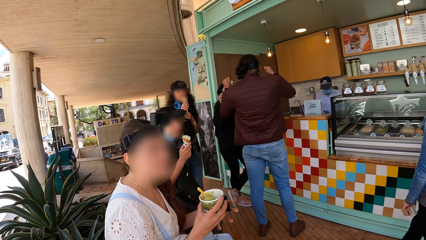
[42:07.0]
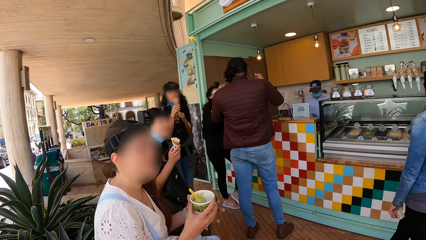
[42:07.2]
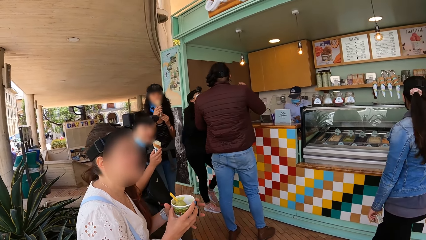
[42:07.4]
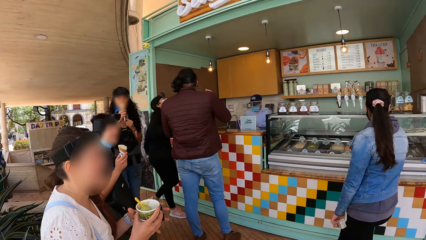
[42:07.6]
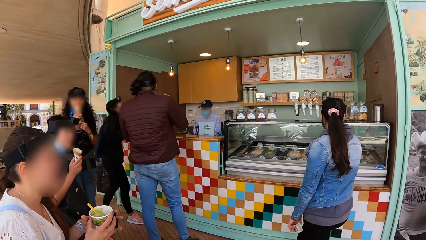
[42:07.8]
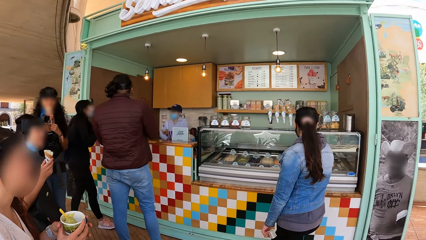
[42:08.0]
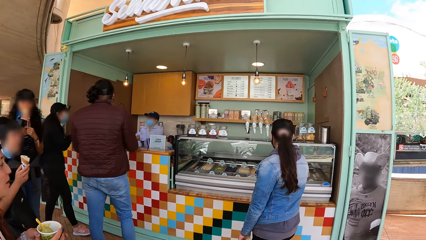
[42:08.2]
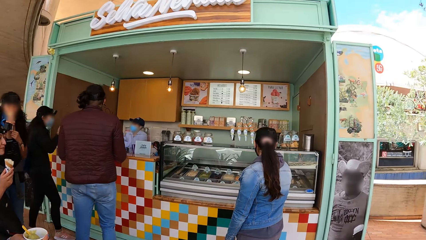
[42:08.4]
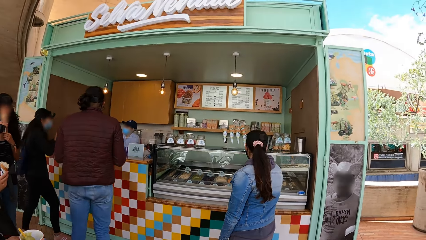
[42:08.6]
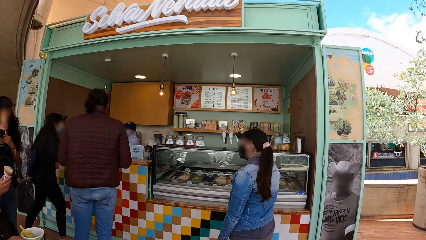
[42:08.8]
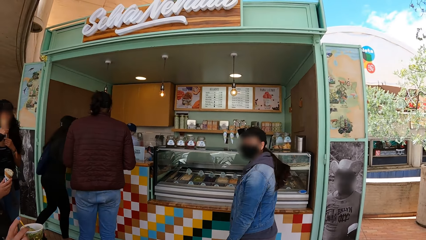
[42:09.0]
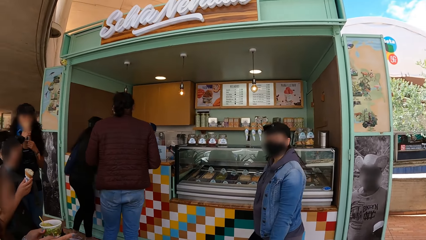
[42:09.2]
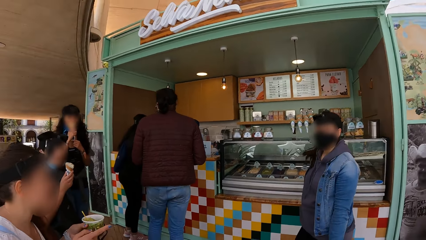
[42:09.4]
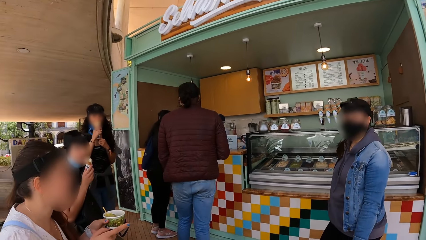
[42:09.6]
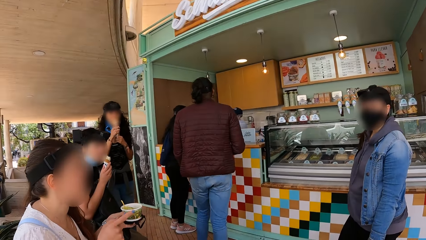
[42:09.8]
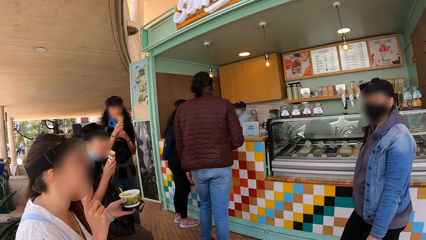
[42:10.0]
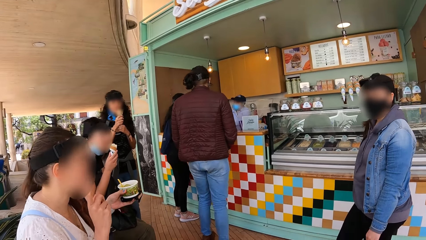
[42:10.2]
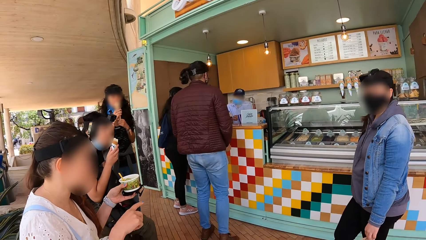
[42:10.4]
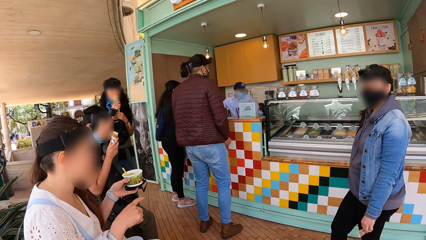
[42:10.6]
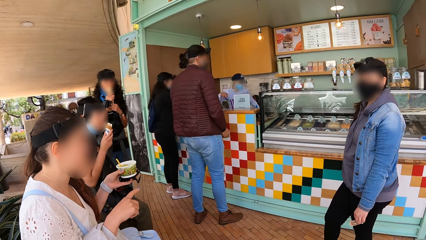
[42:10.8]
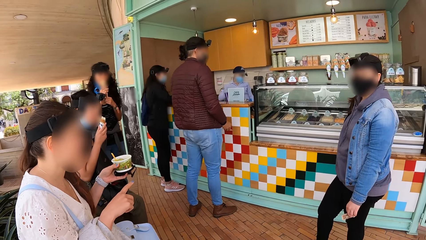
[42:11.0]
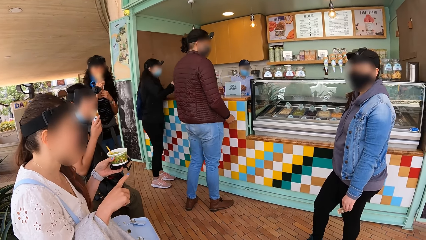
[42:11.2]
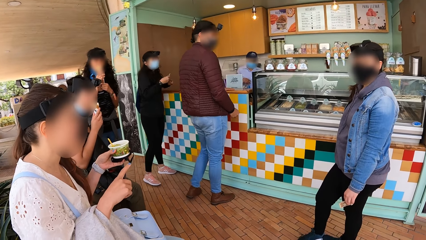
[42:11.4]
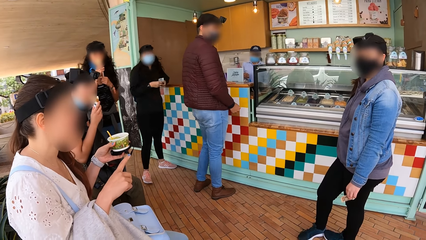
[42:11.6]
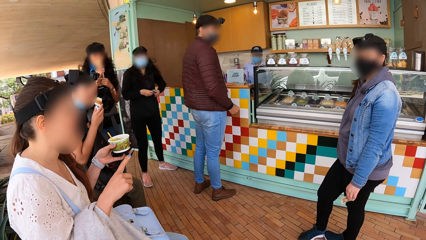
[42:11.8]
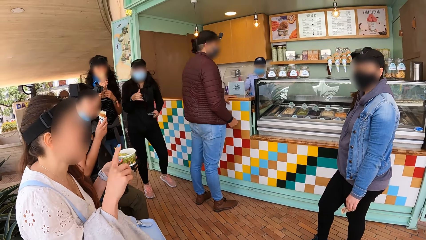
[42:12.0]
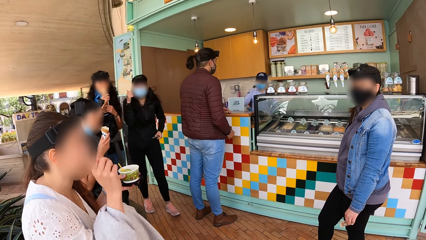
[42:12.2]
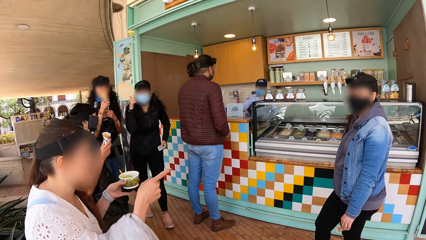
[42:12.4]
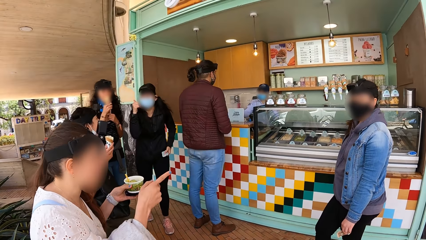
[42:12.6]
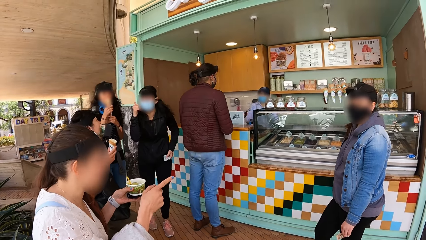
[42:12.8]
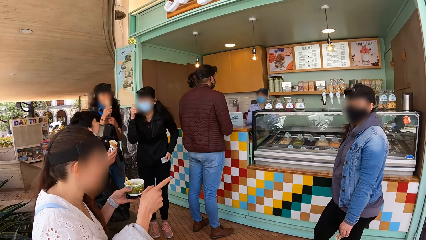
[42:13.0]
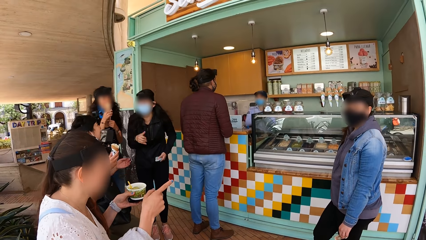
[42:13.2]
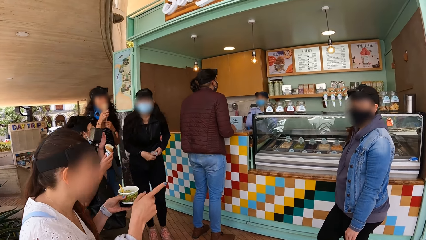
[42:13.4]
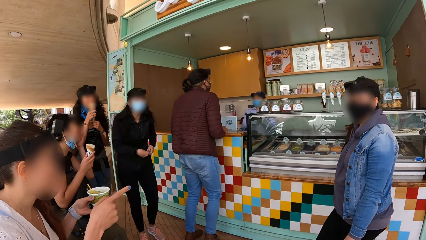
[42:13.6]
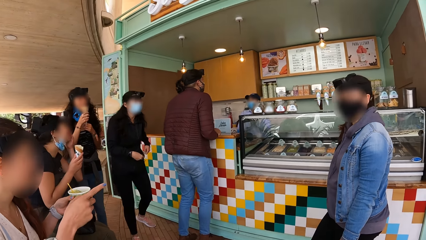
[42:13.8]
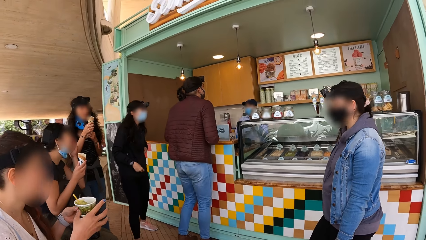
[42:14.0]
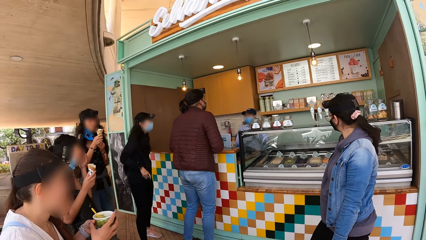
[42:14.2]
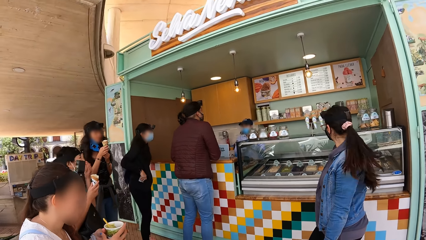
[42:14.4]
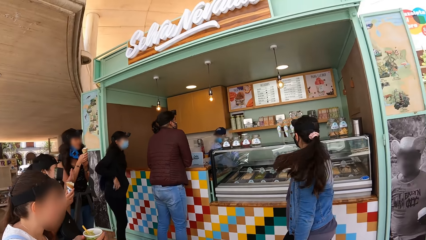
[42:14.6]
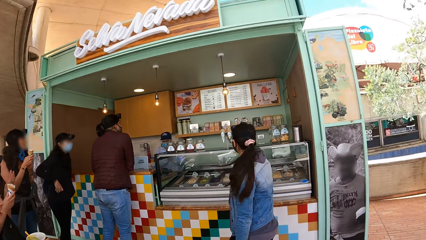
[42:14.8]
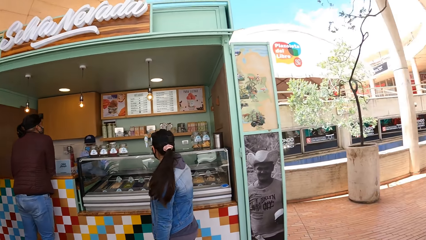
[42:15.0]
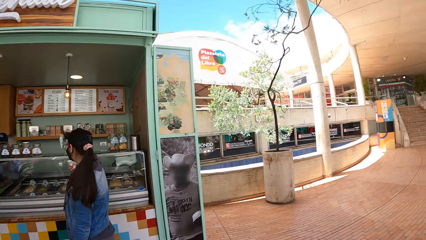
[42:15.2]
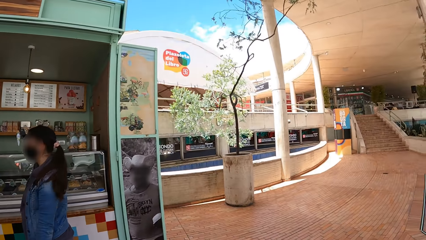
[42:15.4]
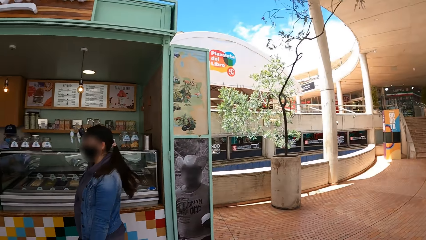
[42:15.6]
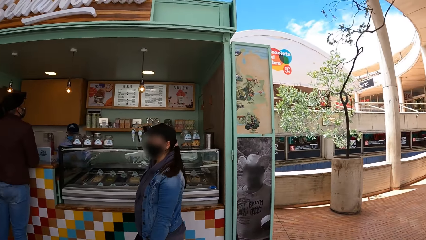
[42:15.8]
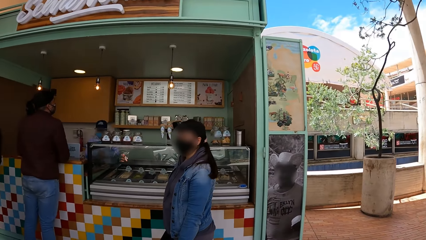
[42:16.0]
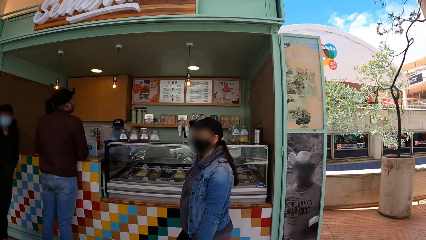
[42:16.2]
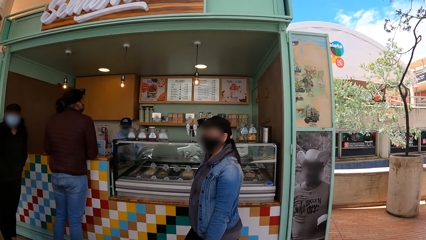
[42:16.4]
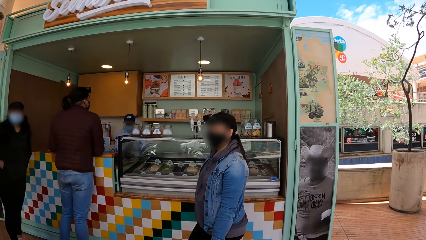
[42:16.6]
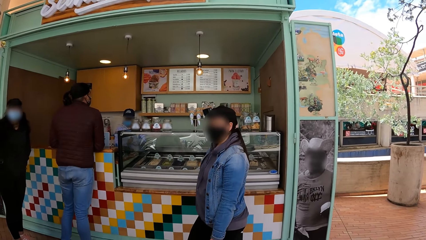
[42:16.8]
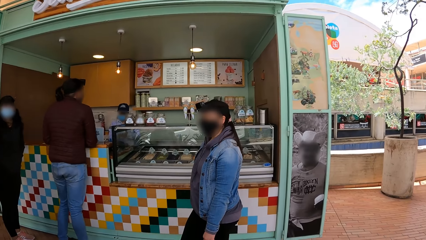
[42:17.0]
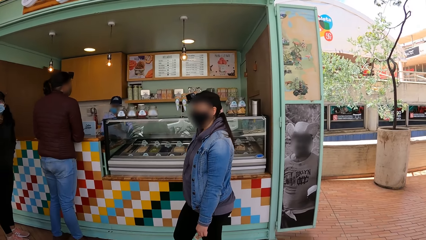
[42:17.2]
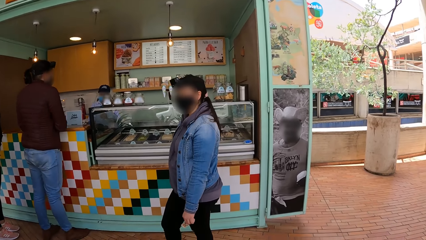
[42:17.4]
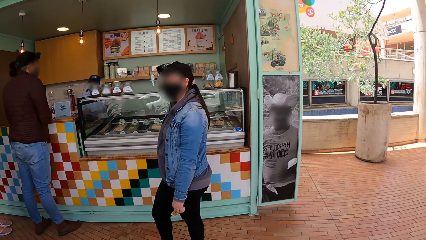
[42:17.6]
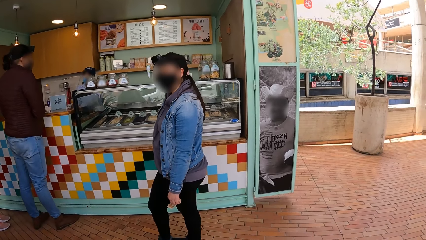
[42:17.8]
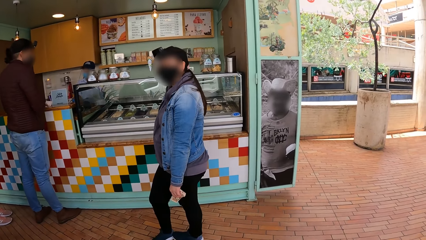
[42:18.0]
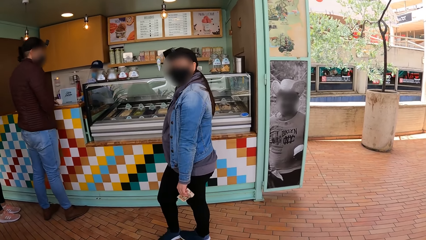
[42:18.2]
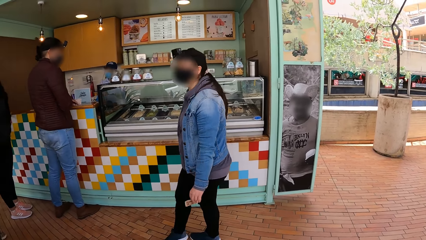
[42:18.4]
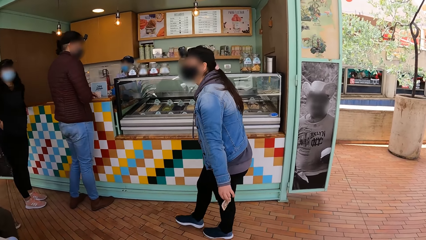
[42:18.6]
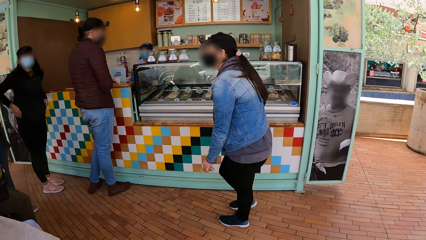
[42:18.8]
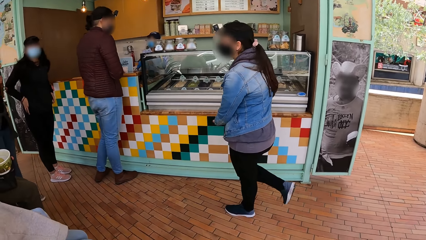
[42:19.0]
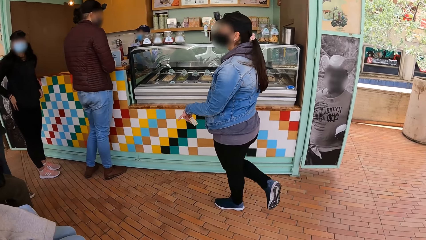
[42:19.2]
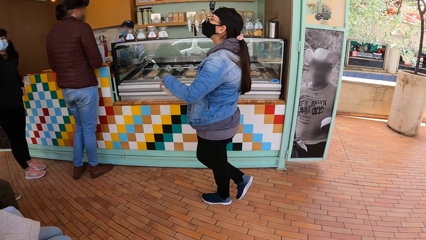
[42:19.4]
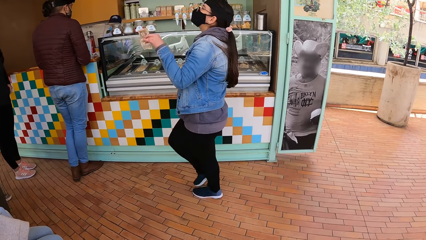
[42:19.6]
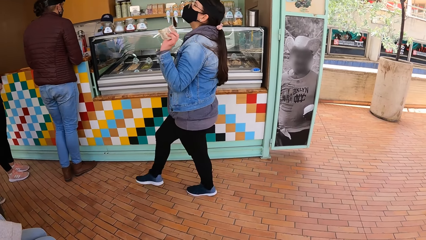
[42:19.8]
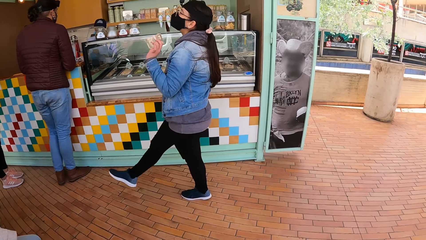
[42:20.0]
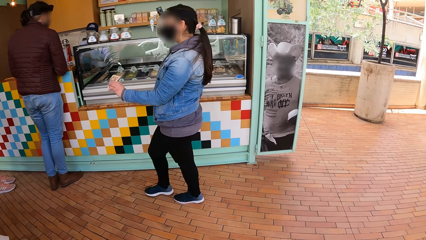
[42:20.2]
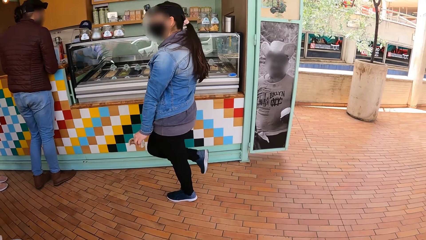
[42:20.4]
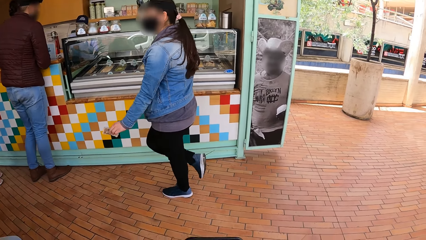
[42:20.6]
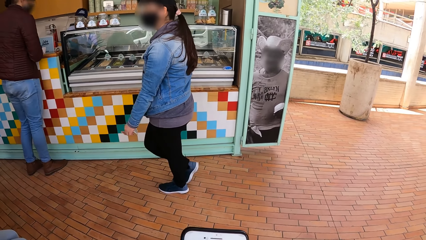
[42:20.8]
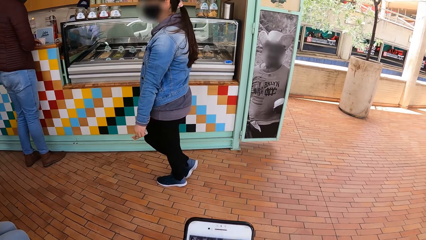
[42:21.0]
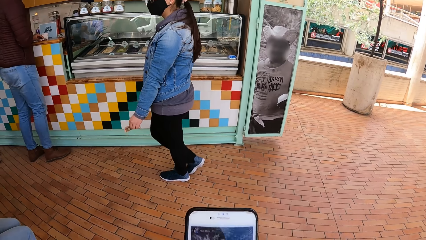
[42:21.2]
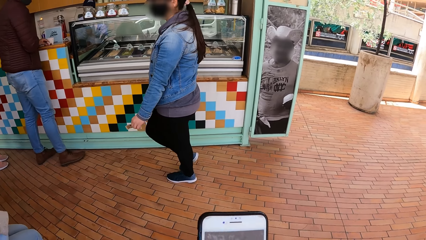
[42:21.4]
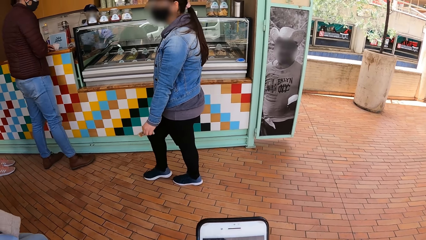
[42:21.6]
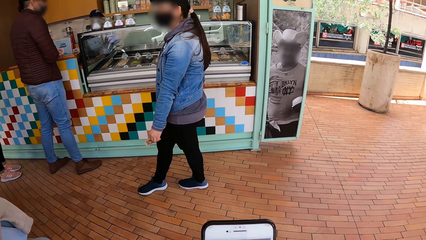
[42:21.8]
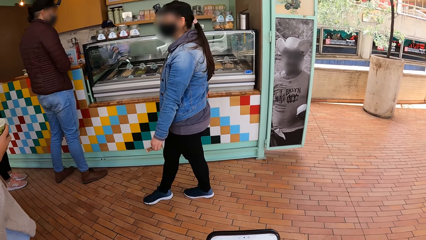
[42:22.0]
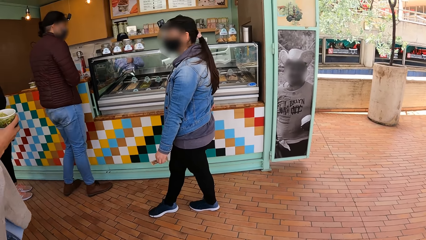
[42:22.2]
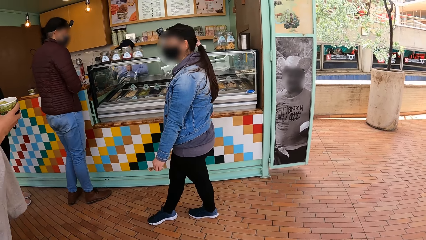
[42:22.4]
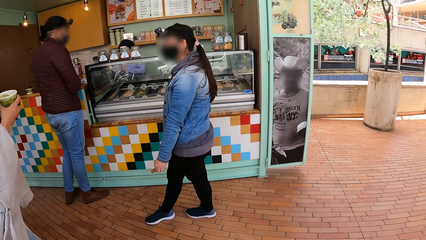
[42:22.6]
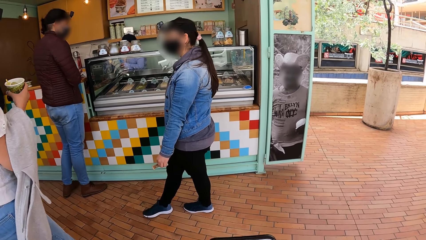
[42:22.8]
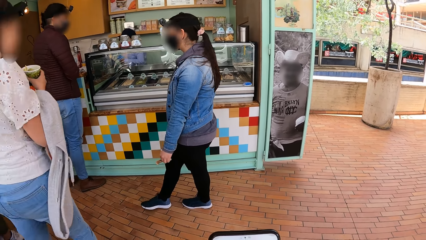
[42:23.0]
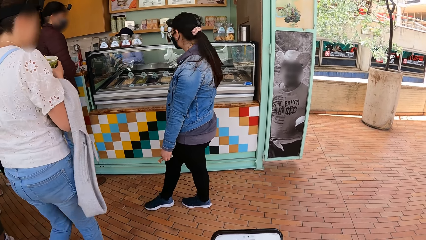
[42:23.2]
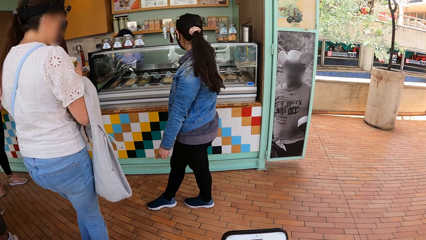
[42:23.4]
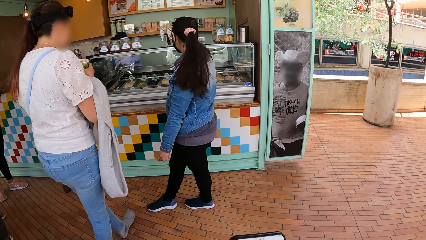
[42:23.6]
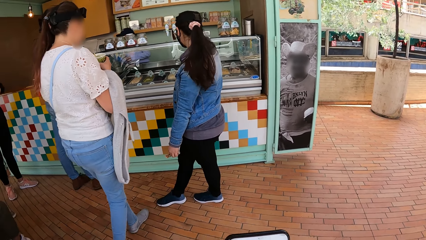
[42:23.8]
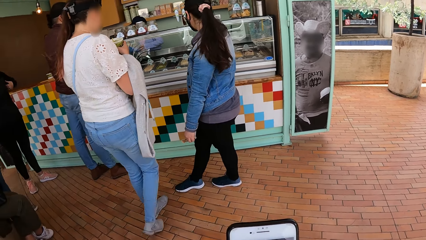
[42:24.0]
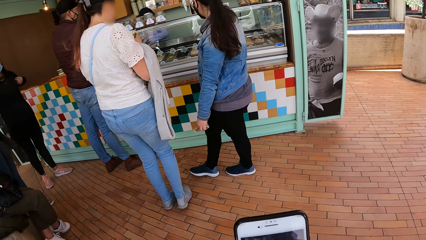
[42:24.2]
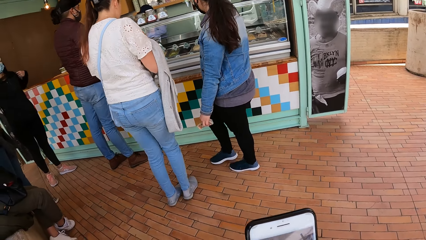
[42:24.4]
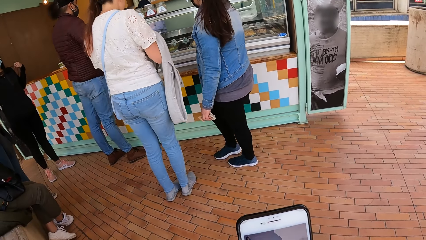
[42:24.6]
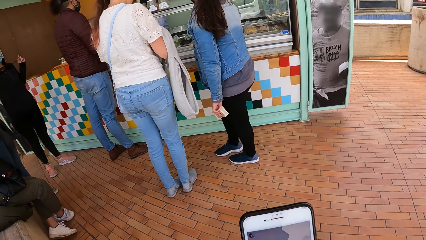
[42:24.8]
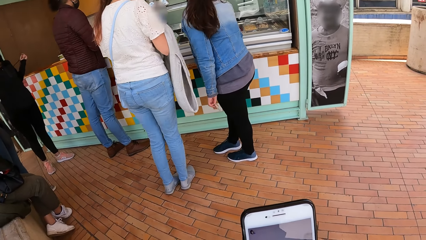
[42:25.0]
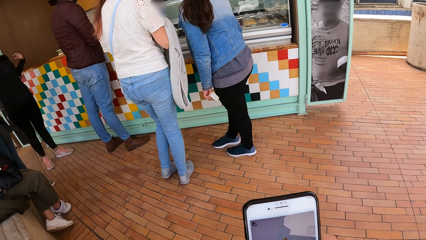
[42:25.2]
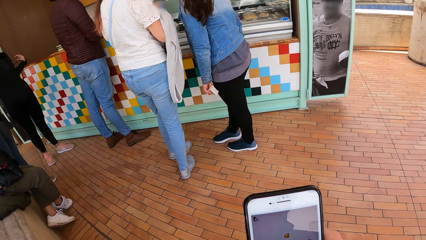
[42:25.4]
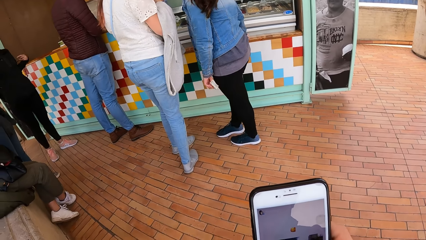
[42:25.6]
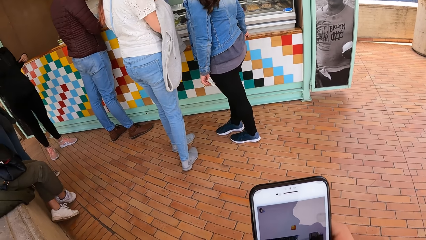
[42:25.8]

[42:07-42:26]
A woman licks the cone of ice cream in her right hand. Another woman holds the cup of ice cream in her hands. The camera wearer looks at the ice cream shop. A third woman licks the cone of ice cream in her right hand. The camera wearer looks at people. The second woman interacts with the group of people. A fourth woman passes money from her right hand to her left hand. A man takes ice cream from the counter with his hands. The camera wearer looks around. He holds a phone in his hands. He uses the phone.
